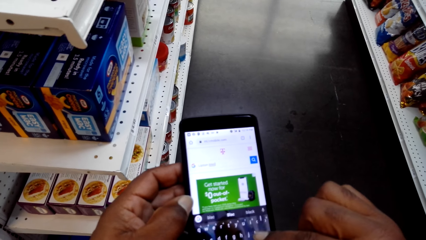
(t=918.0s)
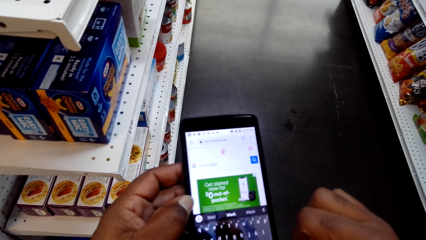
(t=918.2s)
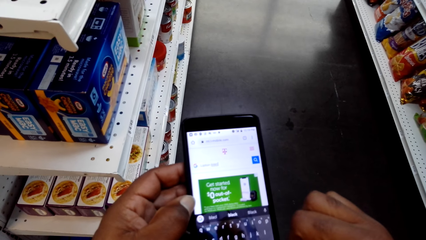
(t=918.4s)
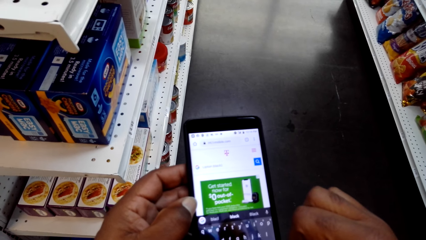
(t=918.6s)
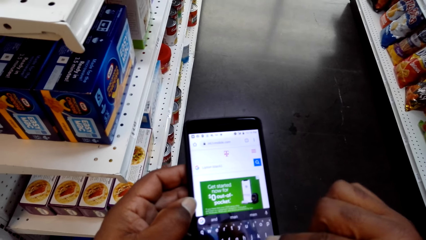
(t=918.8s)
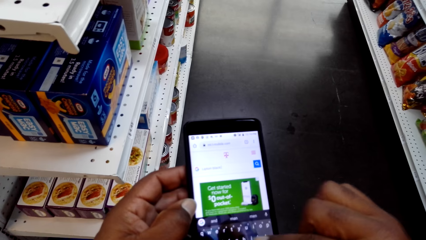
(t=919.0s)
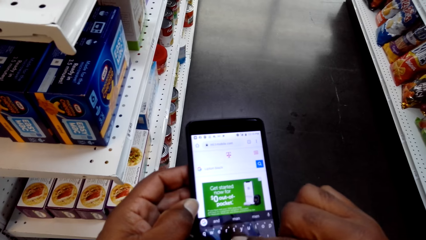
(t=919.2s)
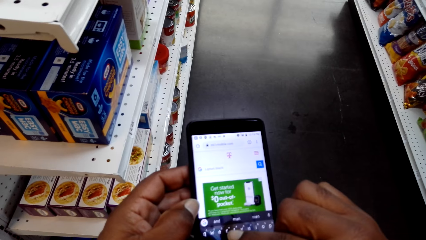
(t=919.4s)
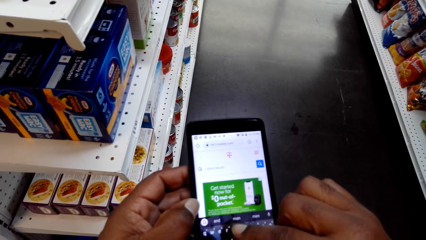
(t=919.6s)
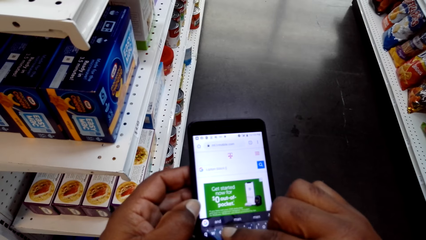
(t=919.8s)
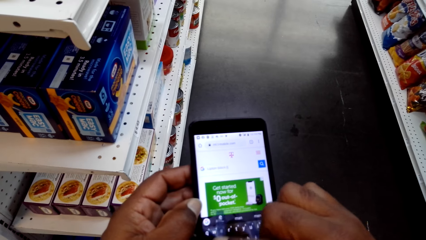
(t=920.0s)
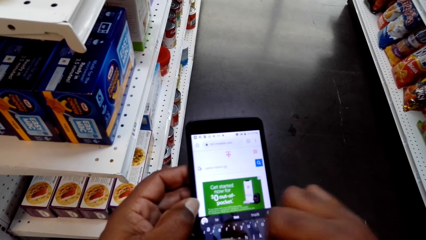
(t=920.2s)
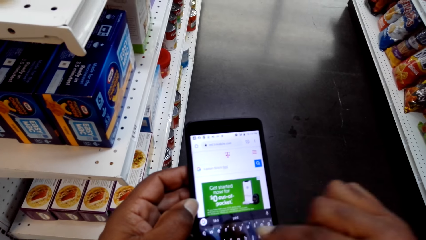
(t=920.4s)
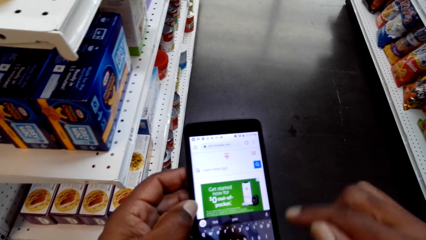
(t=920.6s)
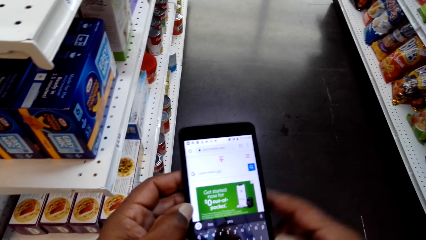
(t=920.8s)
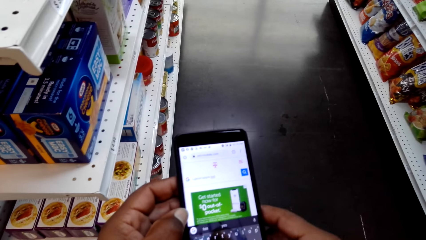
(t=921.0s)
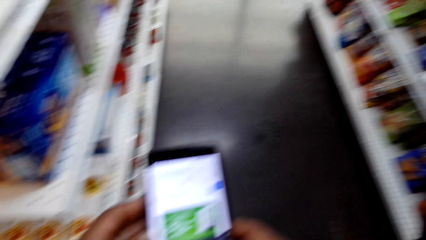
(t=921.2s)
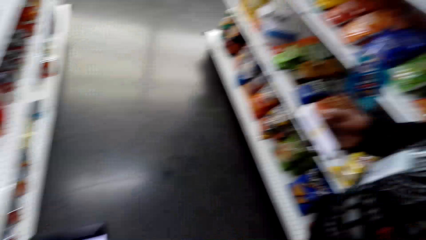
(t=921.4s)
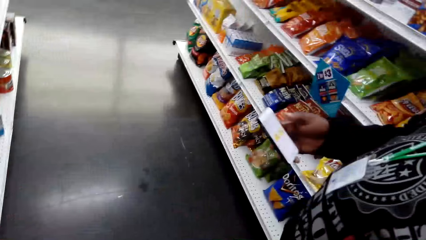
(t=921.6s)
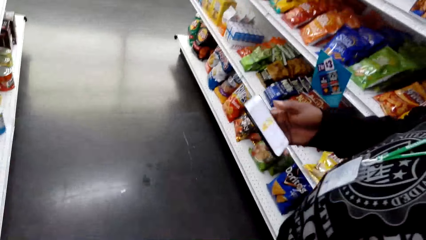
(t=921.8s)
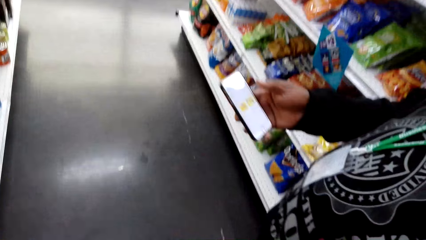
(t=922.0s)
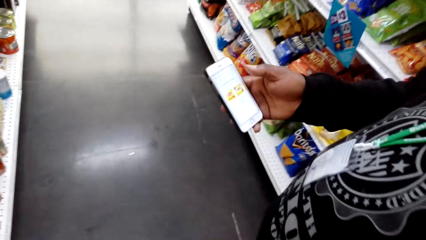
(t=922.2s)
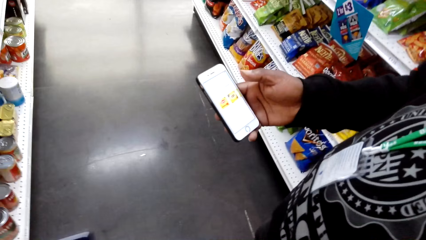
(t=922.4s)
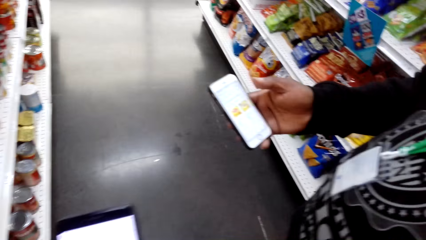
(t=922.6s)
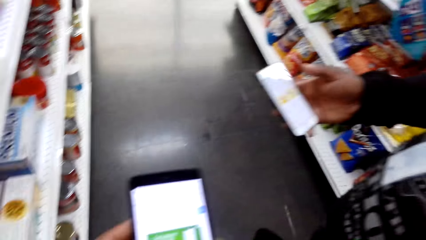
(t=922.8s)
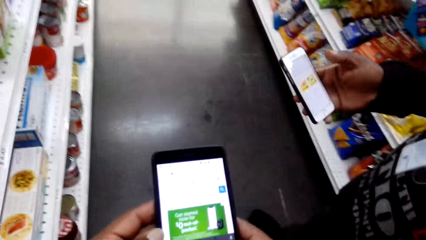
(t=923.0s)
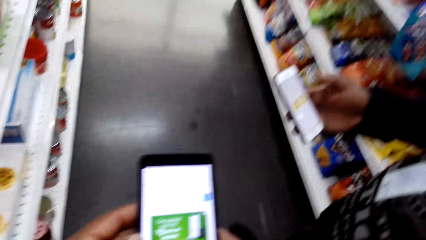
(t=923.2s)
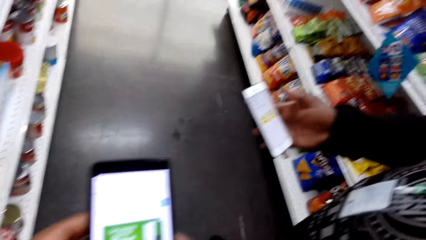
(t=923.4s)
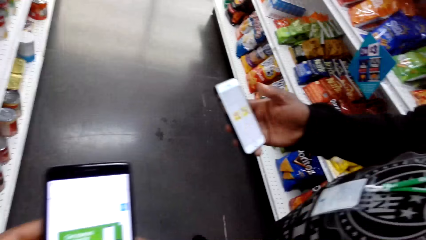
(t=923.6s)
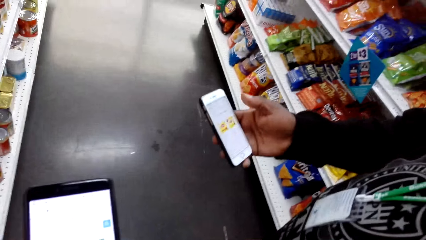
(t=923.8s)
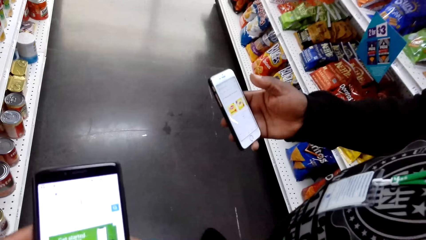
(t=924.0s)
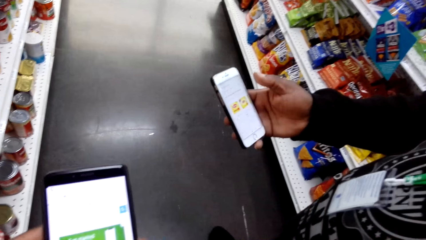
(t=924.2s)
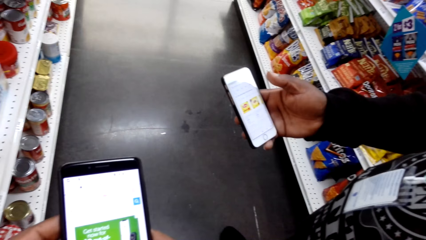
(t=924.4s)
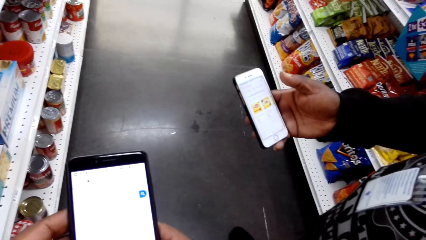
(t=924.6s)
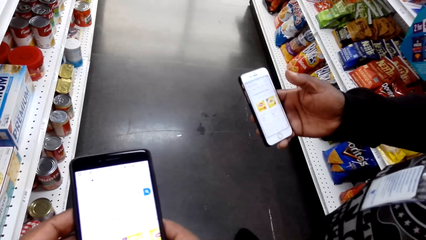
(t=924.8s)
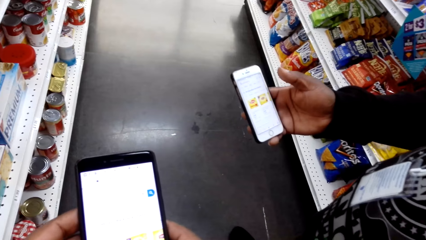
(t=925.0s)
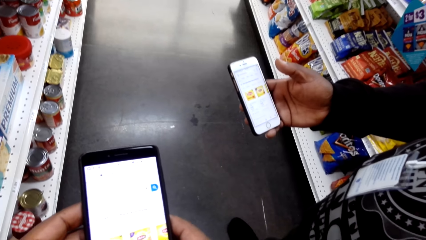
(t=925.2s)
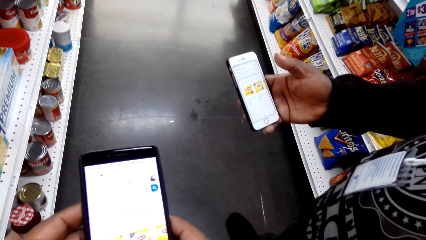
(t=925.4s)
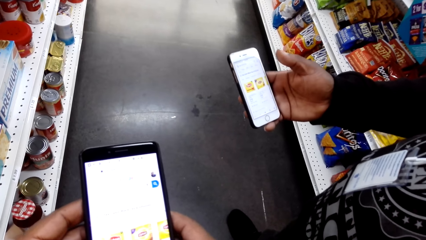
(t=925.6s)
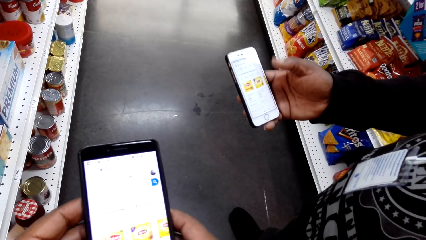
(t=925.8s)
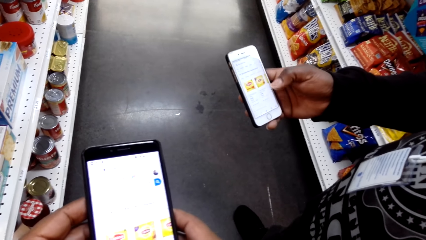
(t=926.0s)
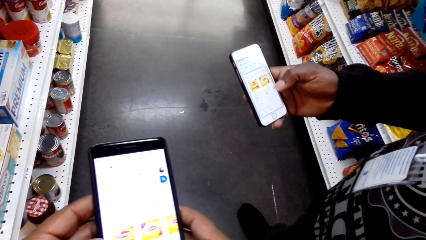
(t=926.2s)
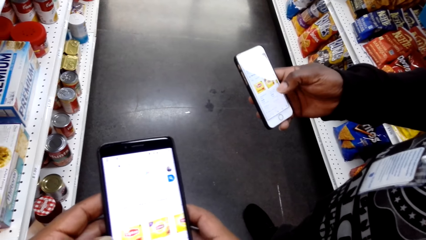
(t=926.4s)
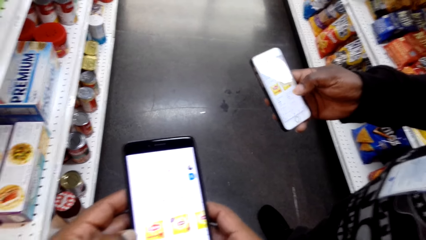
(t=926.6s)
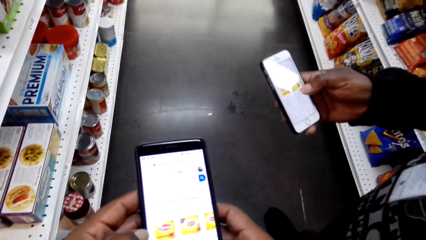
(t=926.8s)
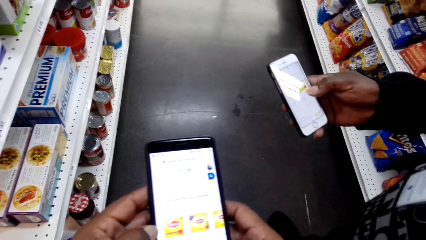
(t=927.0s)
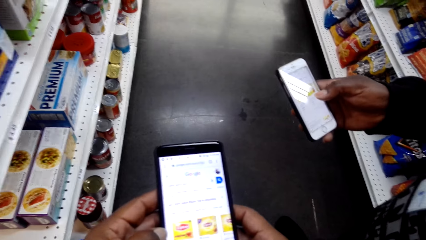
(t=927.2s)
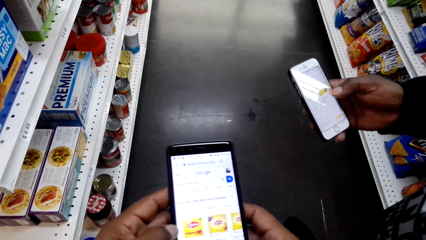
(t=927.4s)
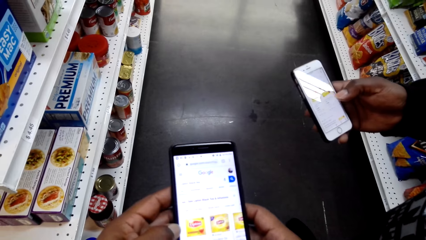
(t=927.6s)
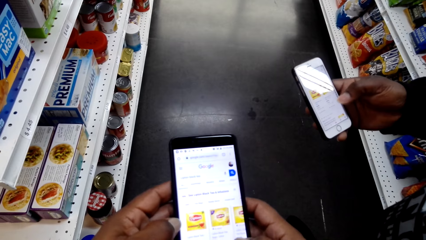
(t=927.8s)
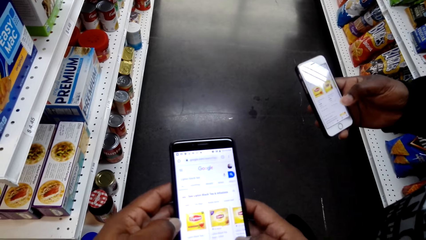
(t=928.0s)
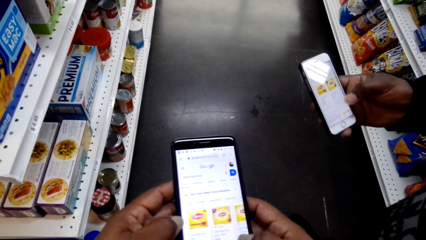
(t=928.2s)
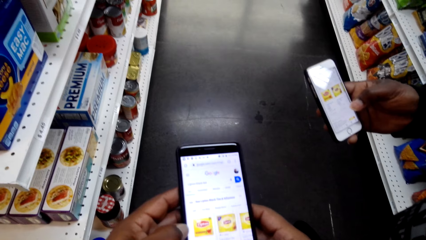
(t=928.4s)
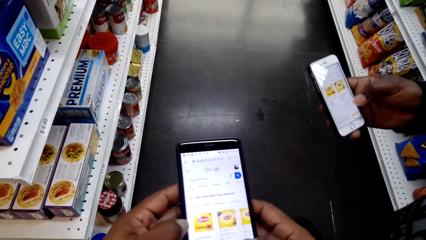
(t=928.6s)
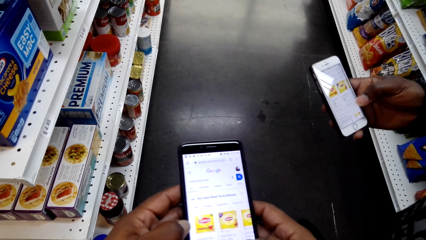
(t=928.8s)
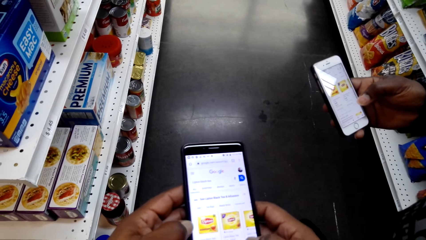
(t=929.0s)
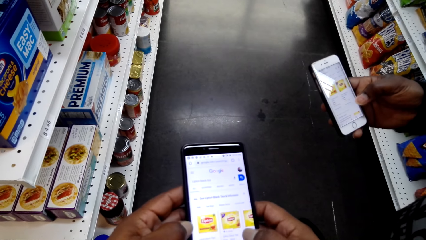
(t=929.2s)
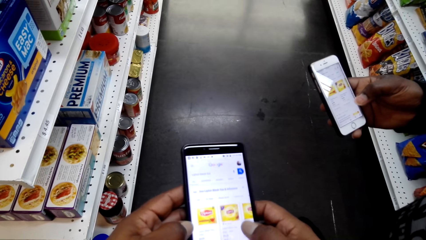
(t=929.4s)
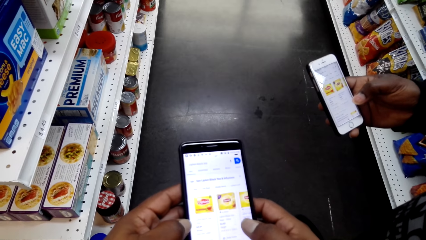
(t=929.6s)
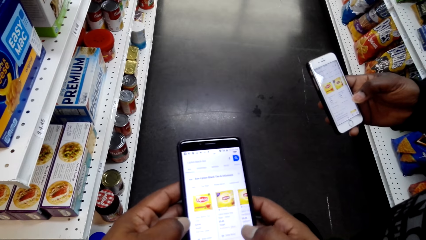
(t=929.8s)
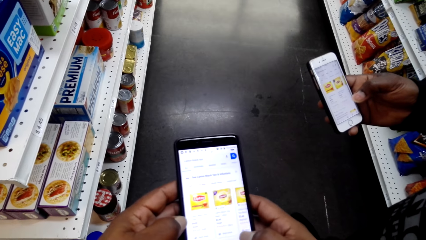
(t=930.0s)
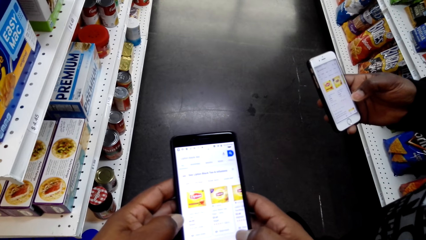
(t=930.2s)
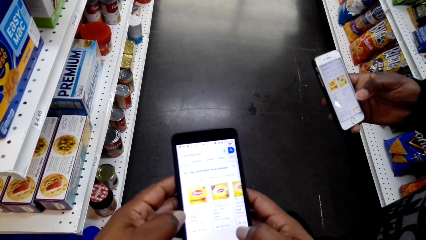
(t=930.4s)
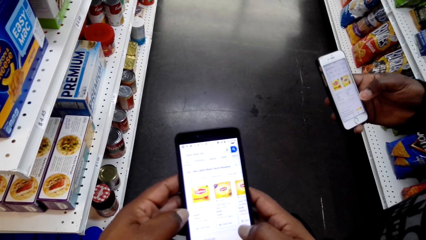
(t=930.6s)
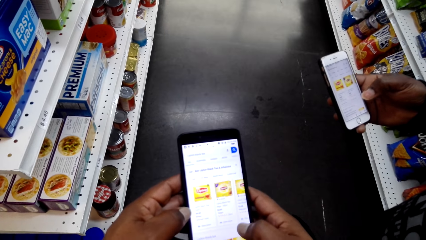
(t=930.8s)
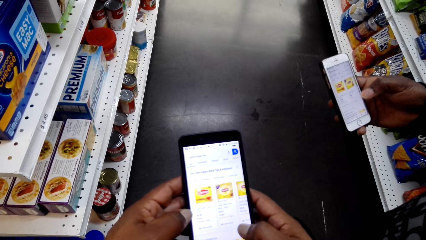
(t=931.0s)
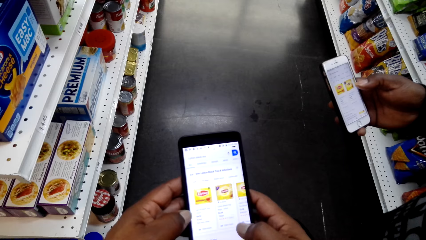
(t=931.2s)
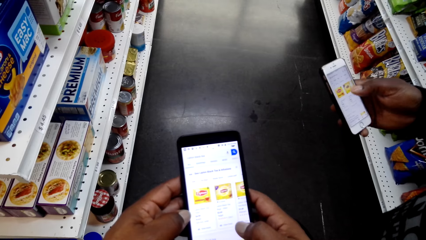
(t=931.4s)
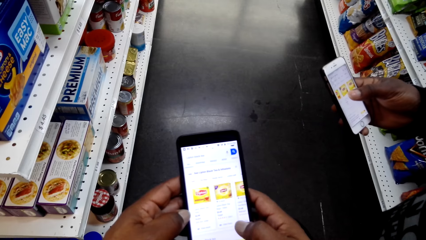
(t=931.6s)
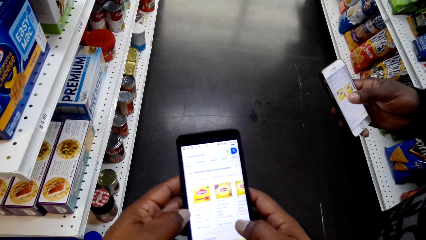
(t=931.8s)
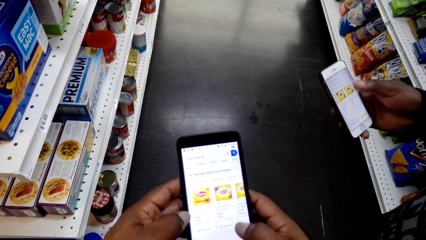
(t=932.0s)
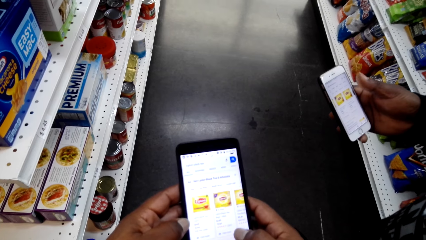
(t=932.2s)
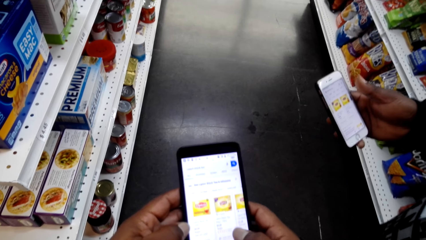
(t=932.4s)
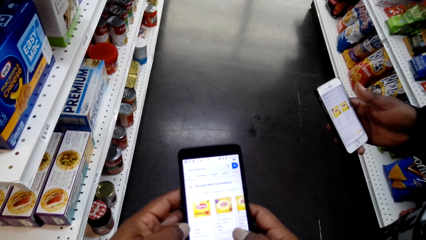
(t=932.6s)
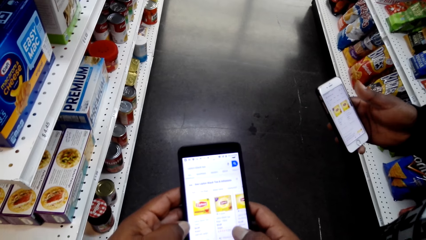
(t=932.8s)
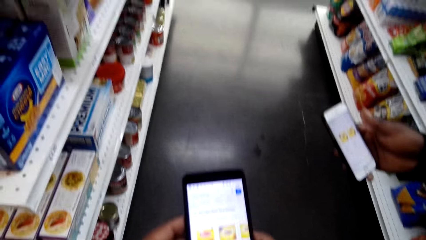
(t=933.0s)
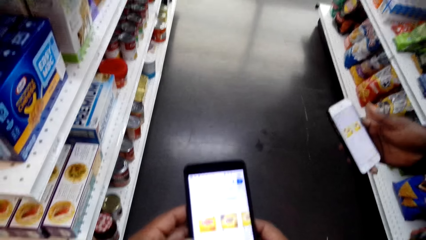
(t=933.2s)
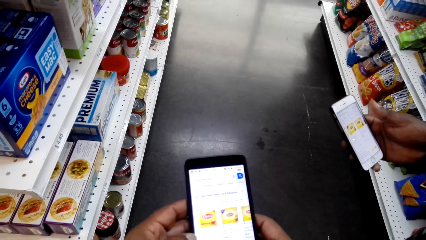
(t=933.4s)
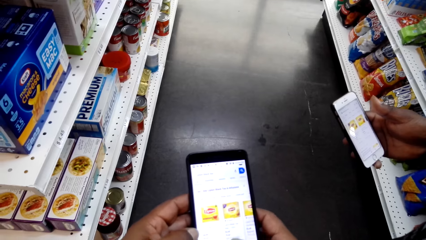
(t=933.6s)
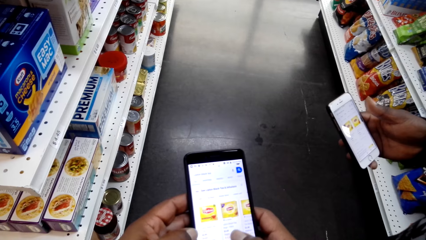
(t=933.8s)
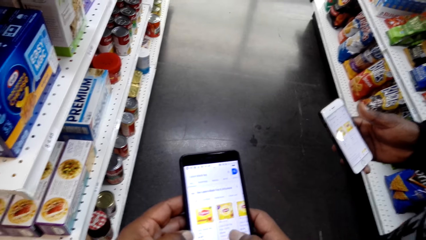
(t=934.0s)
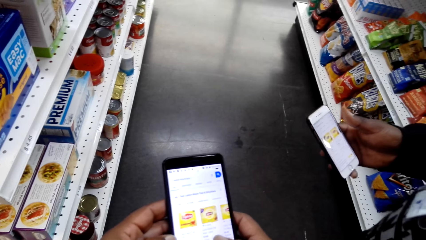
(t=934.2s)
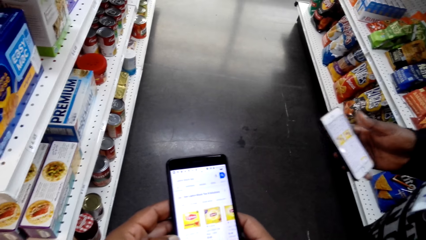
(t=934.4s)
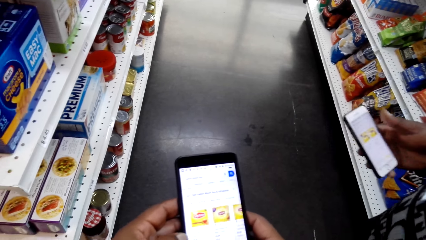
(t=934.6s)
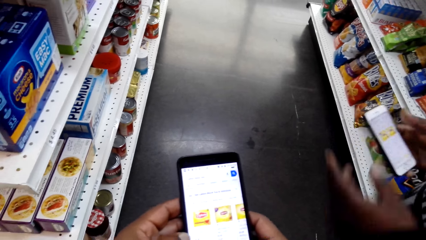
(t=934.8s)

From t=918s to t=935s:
The man talks to the camera wearer, holds a phone with the right hand and reads from the phone. He taps the phone with the right hand. The camera wearer looks at the phone. The man scrolls the phone with the right hand. The camera wearer talks to the man.
